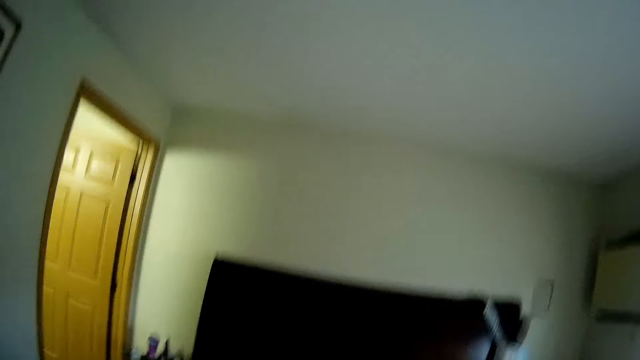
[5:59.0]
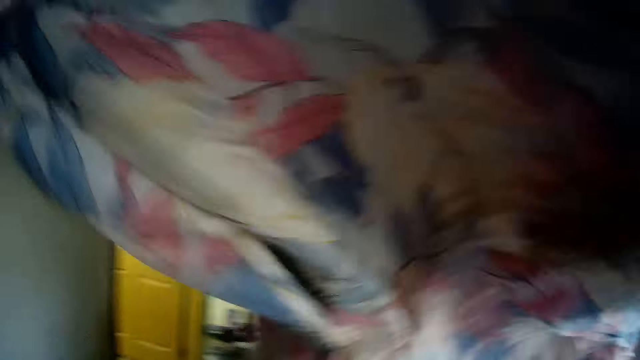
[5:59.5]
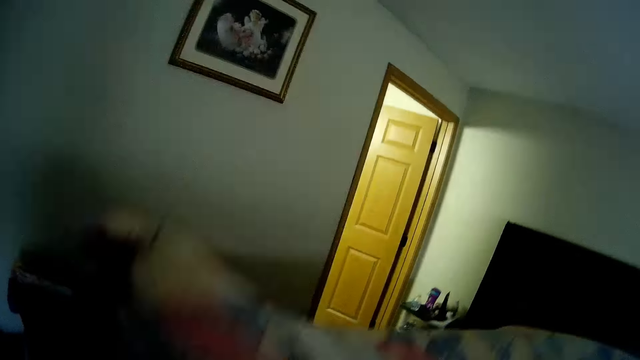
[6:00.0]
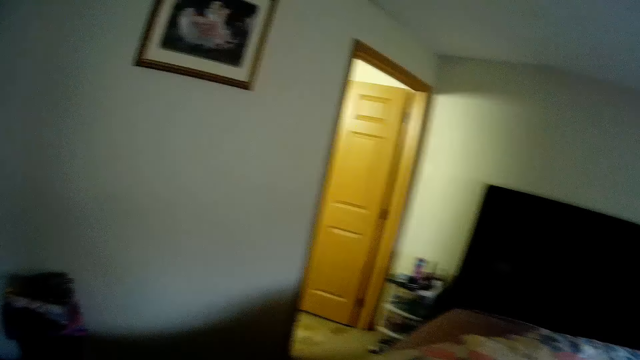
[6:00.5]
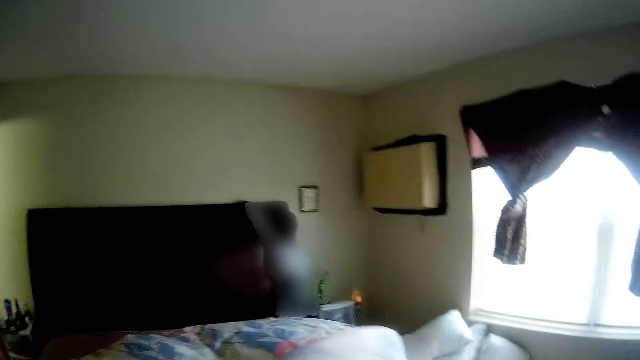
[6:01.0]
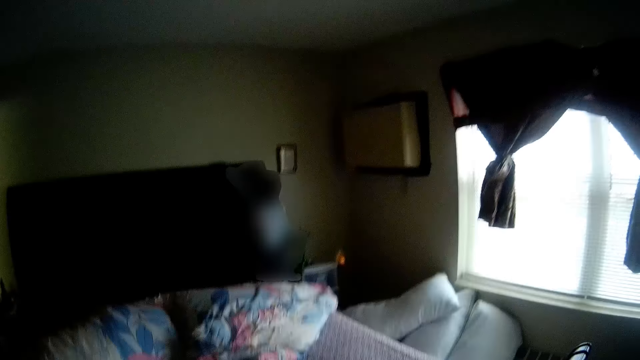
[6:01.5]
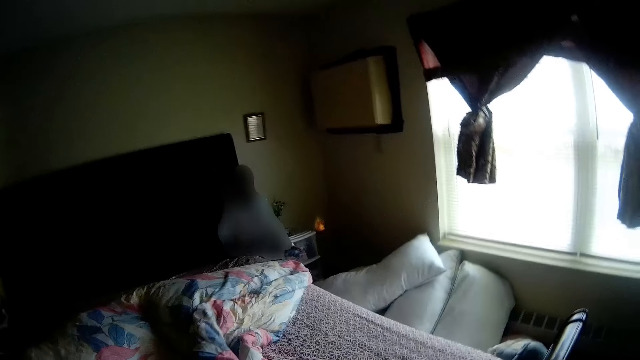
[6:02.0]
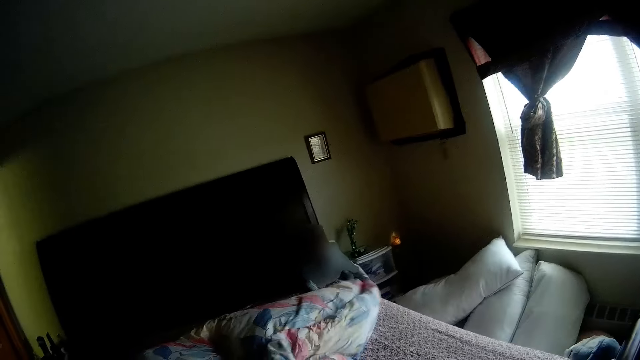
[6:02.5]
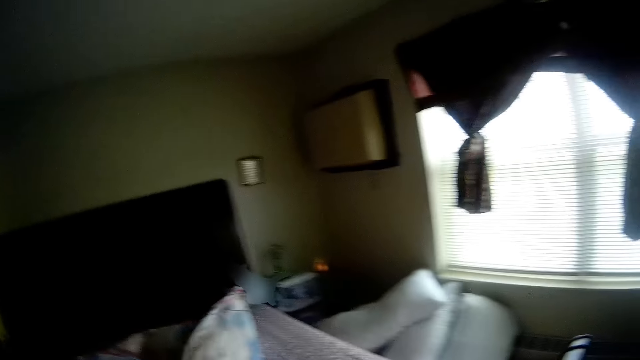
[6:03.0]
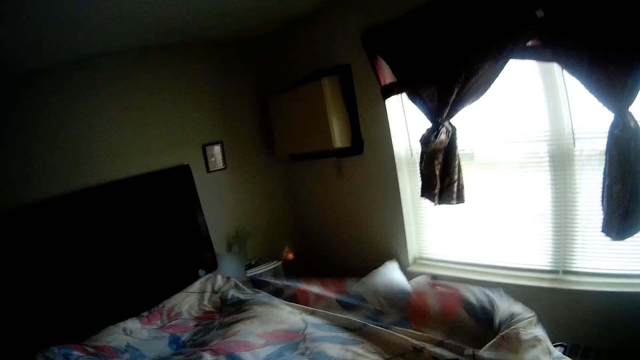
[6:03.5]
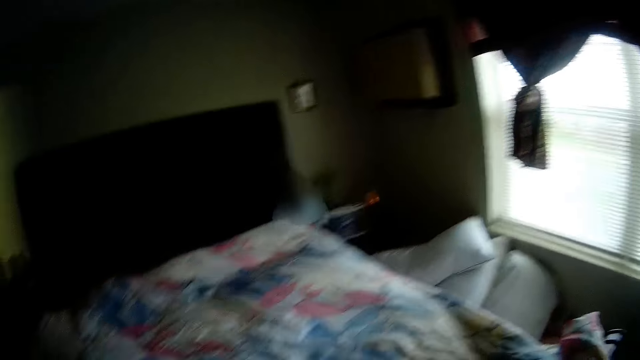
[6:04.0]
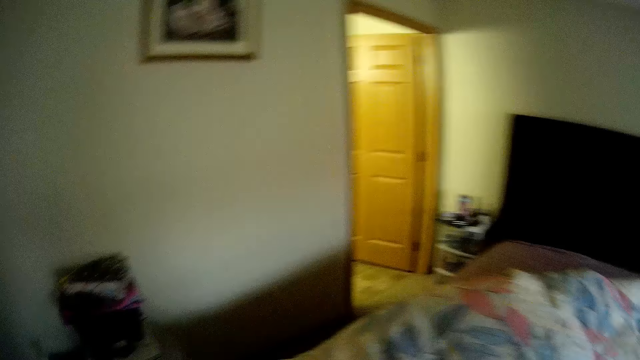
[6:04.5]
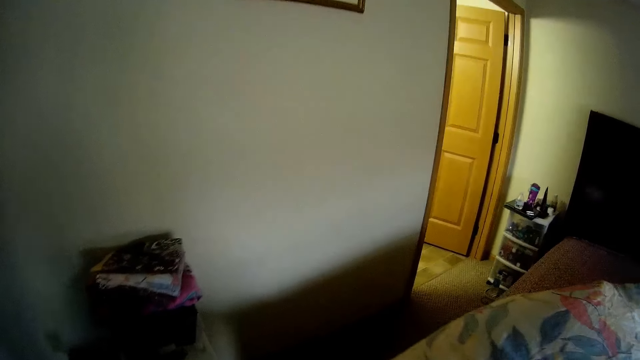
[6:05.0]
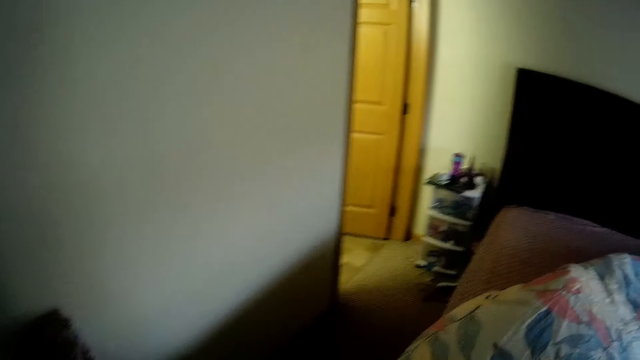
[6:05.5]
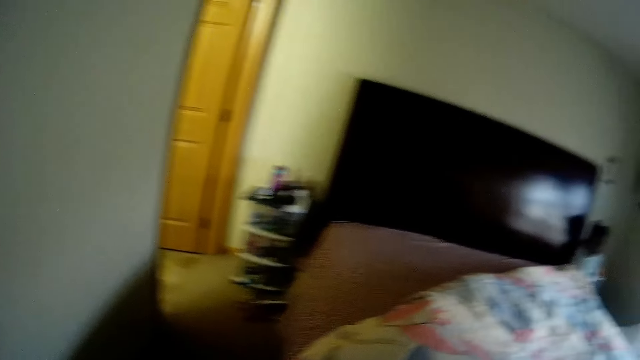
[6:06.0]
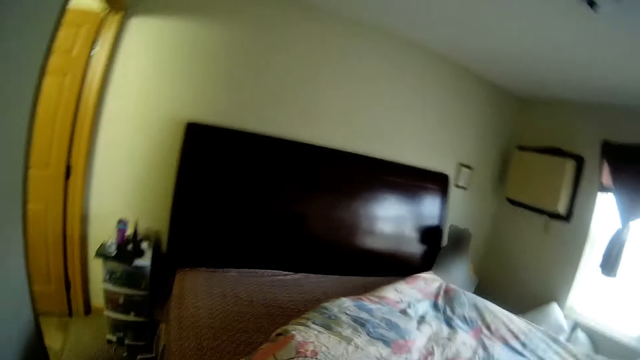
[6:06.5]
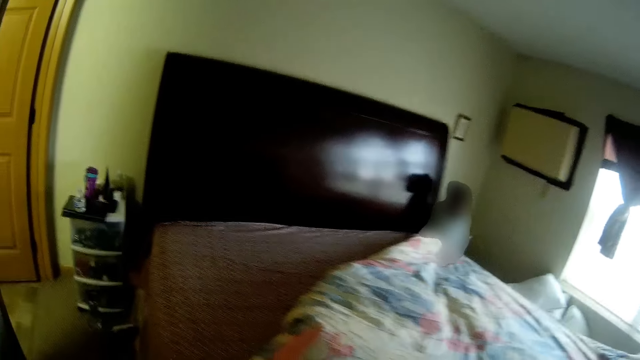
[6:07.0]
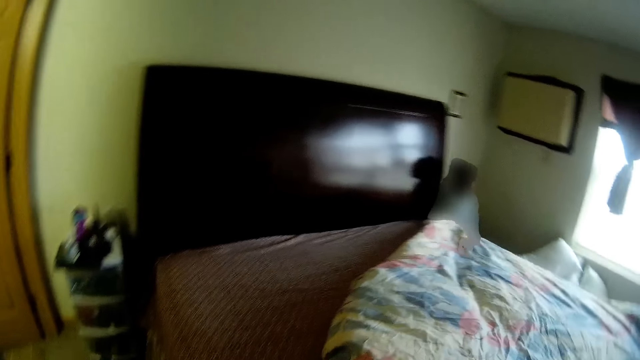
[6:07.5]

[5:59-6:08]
The camera wearer spreads the duvet on the bed with both hands. The girl spreads the duvet on the bed with both hands.

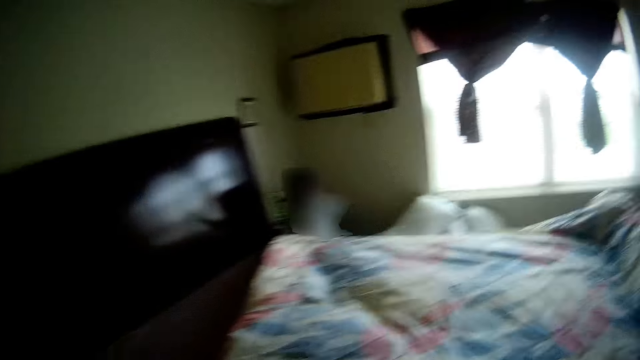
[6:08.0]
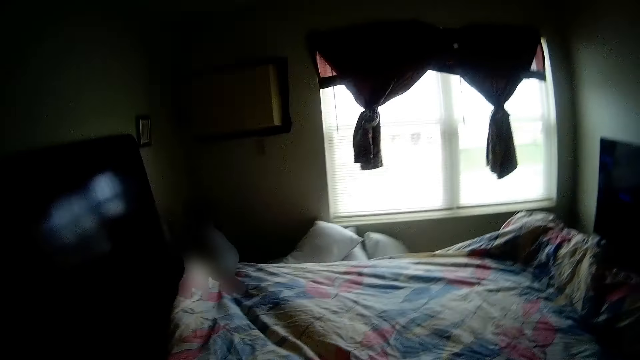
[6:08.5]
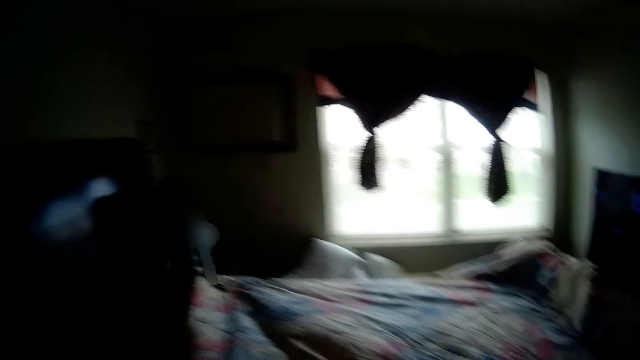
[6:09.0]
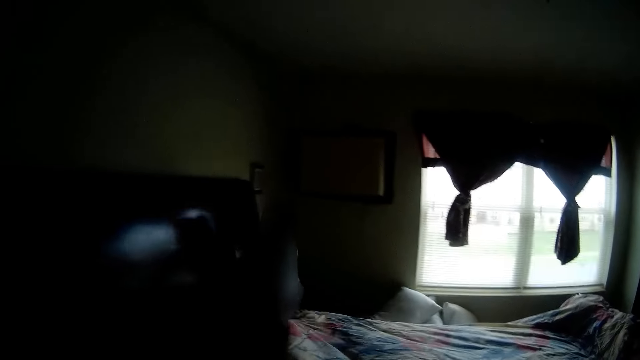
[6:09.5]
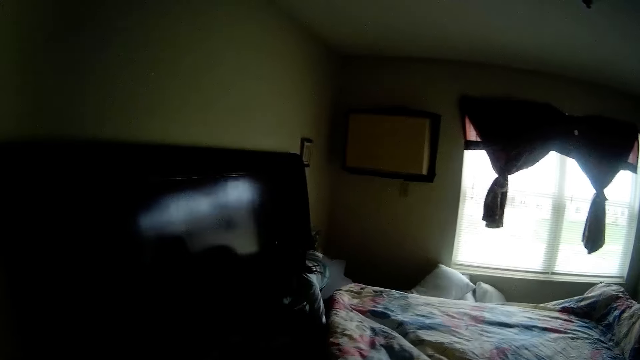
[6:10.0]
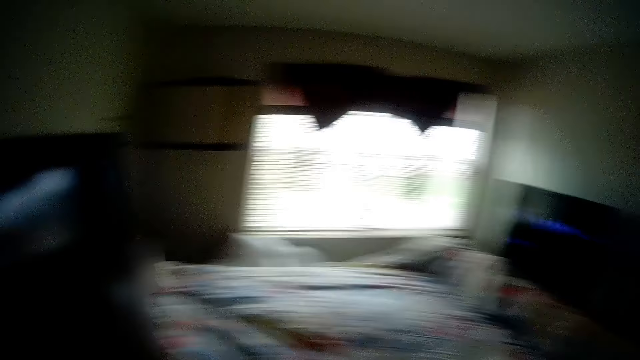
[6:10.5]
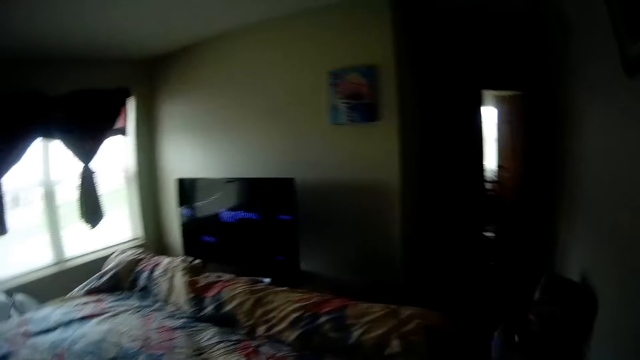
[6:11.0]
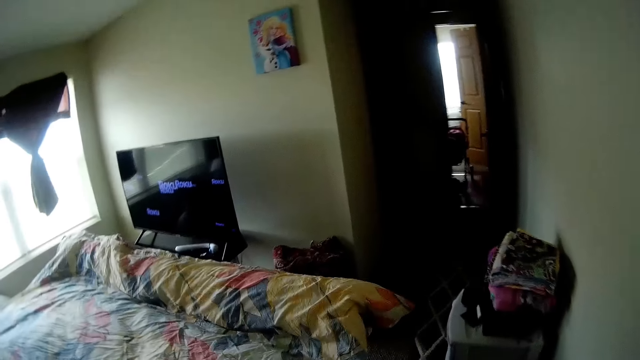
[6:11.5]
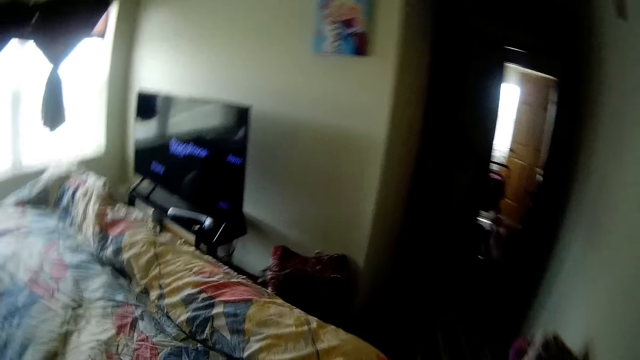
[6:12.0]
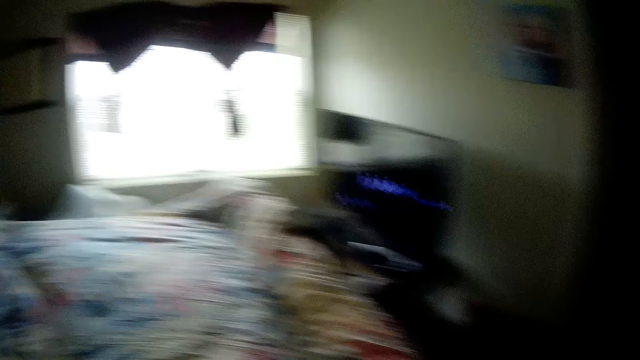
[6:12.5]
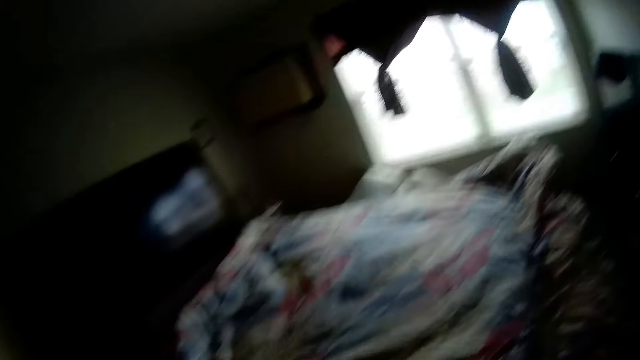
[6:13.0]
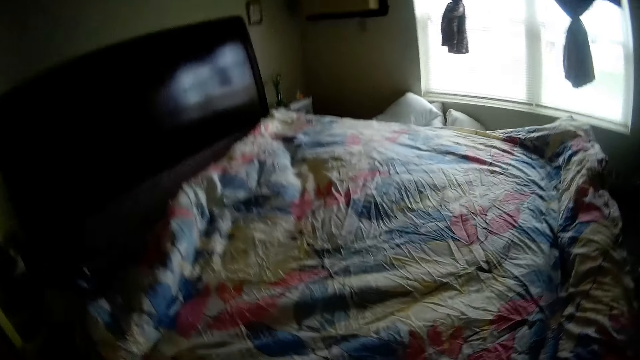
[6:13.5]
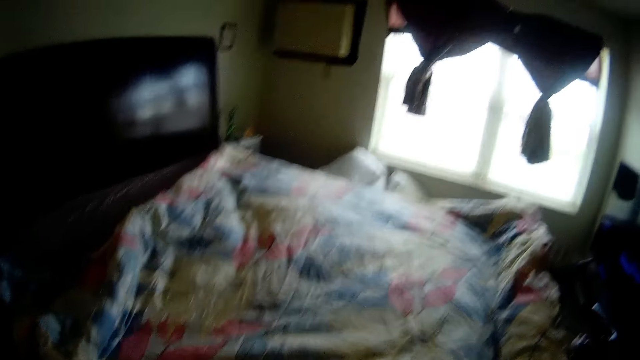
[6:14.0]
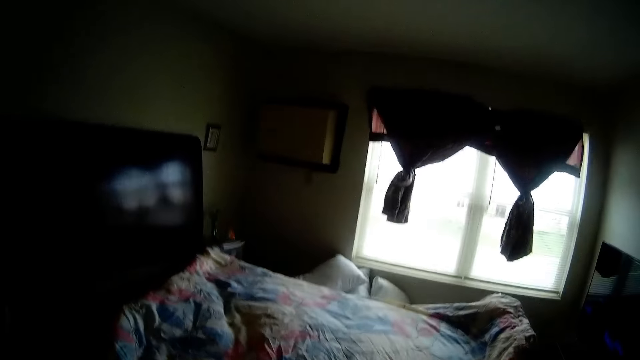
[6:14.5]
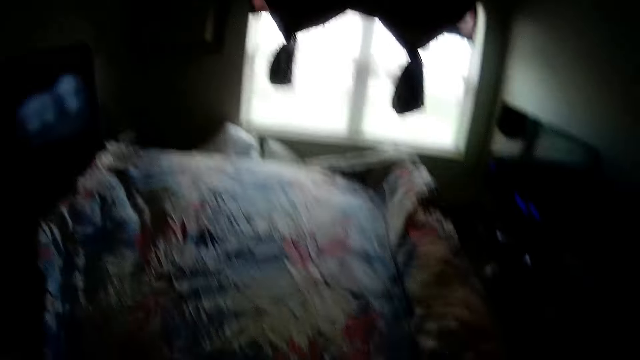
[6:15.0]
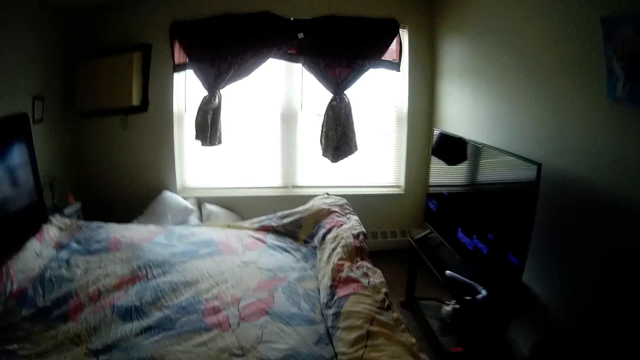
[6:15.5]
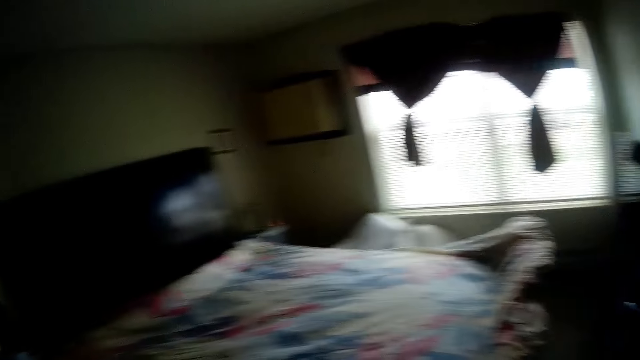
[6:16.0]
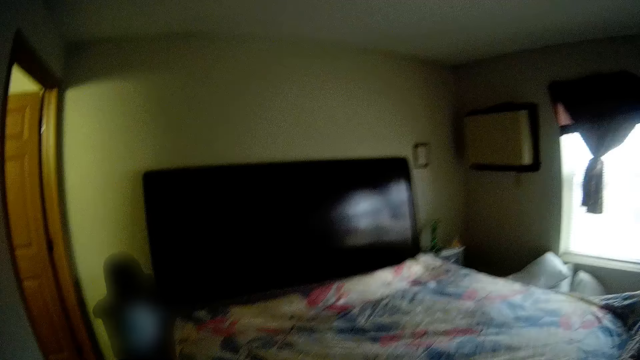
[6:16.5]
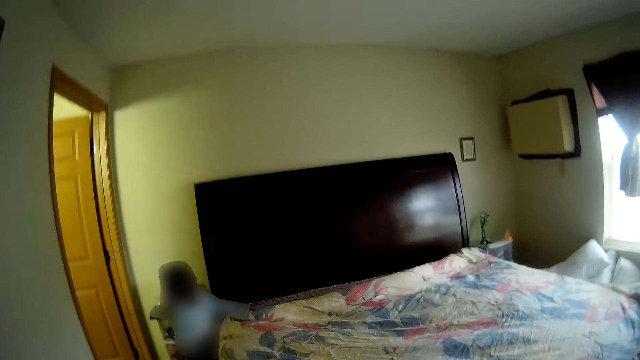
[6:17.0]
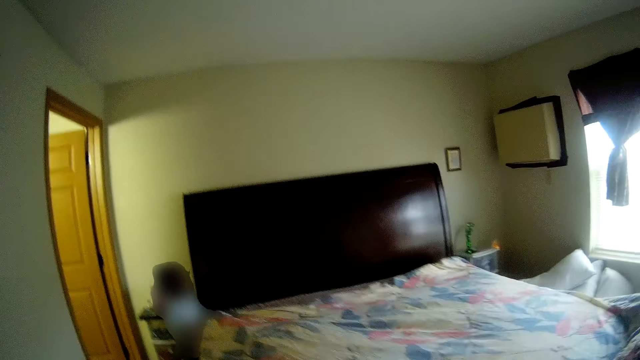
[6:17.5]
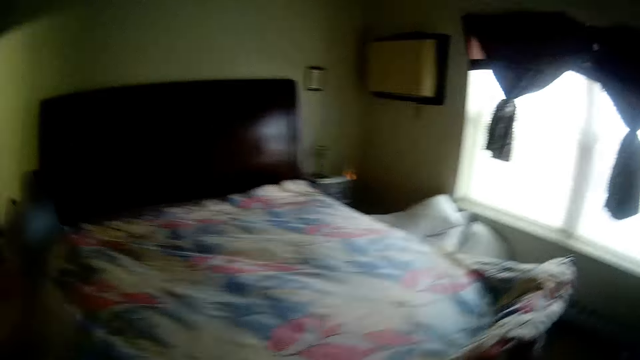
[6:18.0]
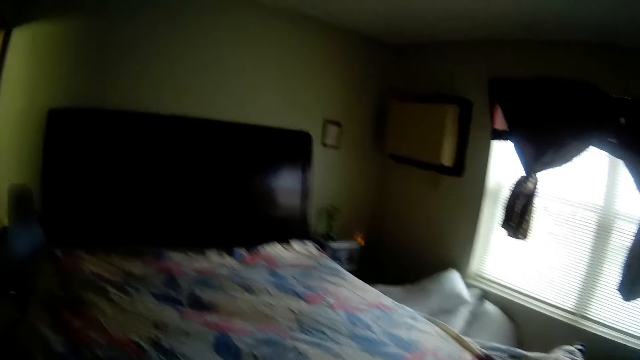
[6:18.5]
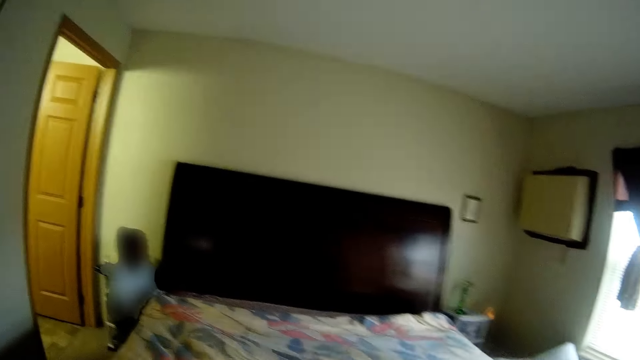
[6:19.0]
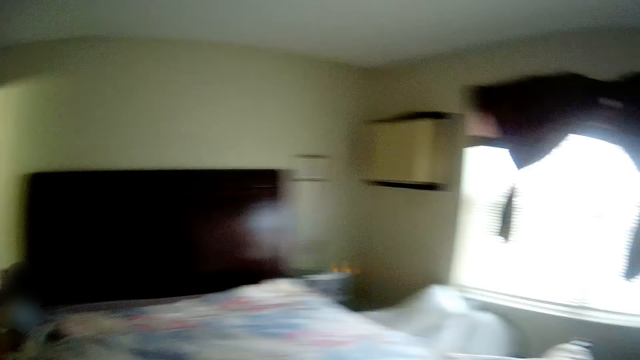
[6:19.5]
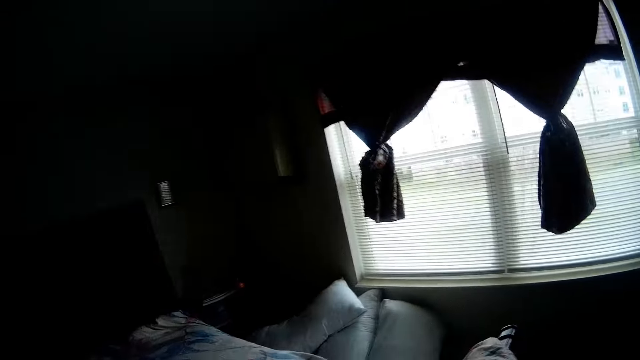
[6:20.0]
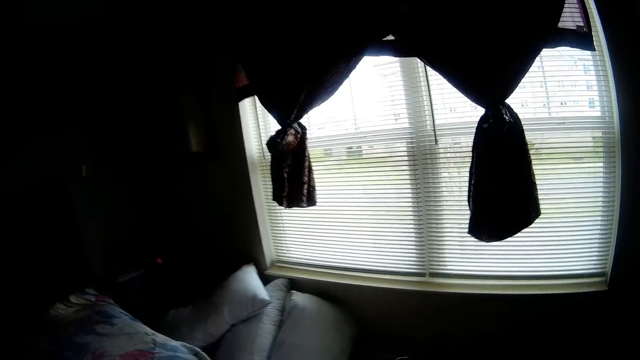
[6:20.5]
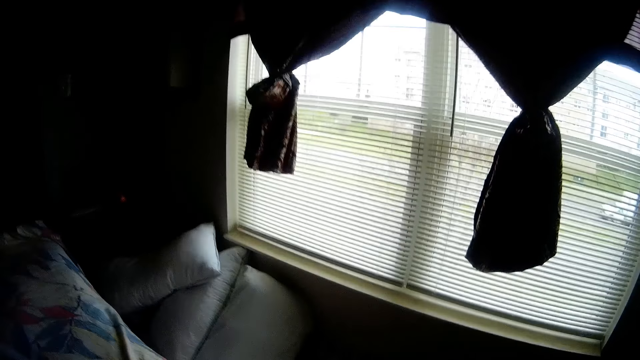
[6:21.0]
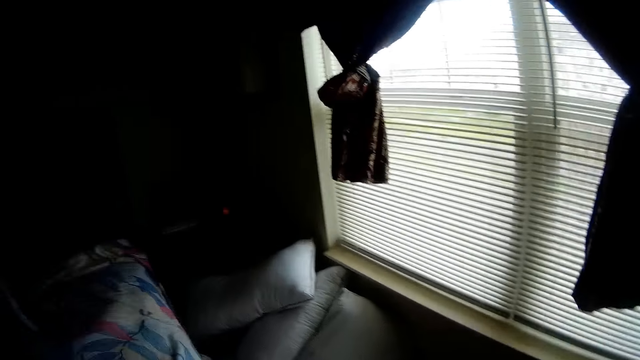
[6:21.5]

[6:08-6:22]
The girl climbs the bed. The camera wearer converses with the girl. The girl spreads the bed. The girl pulls the duvet with her right hand. The camera wearer stares at the bed. They converse with the girl.
